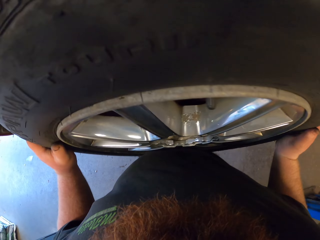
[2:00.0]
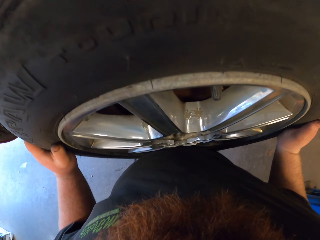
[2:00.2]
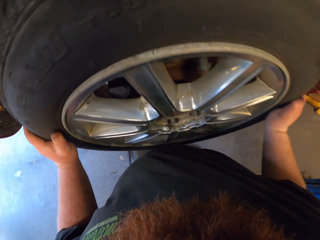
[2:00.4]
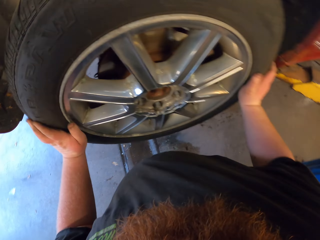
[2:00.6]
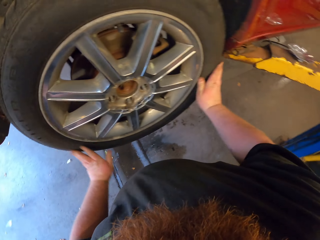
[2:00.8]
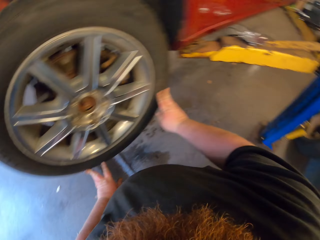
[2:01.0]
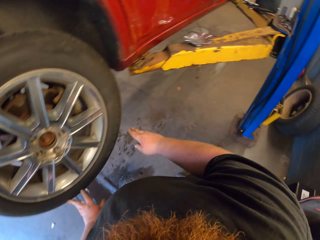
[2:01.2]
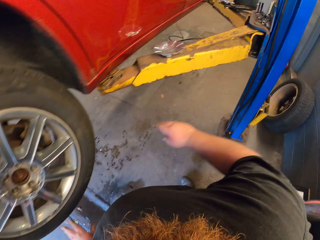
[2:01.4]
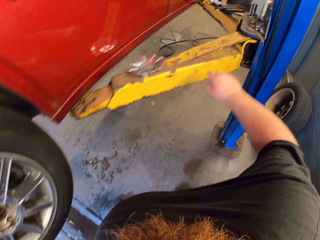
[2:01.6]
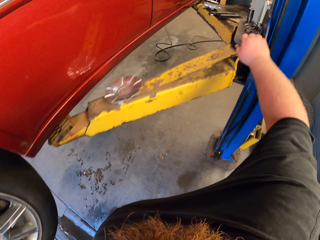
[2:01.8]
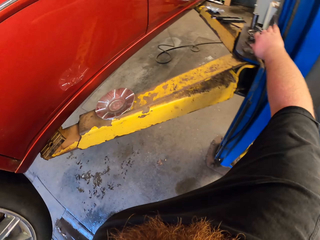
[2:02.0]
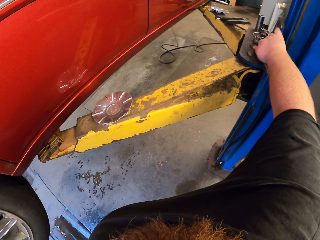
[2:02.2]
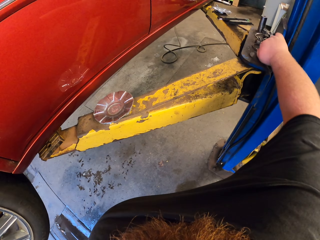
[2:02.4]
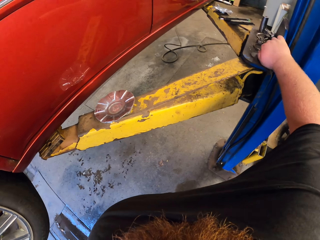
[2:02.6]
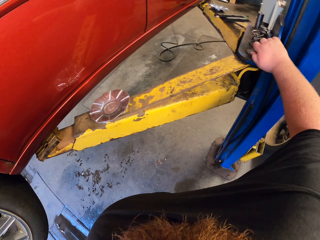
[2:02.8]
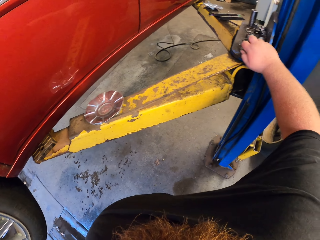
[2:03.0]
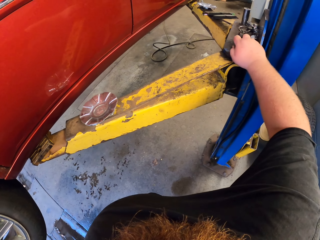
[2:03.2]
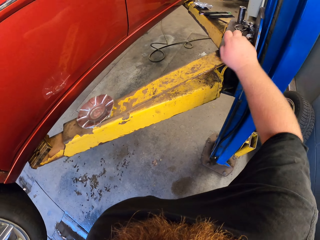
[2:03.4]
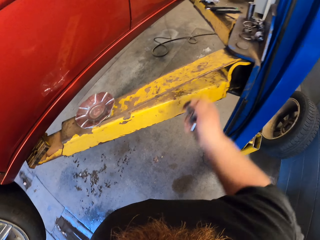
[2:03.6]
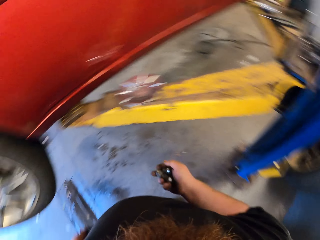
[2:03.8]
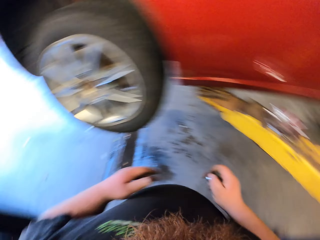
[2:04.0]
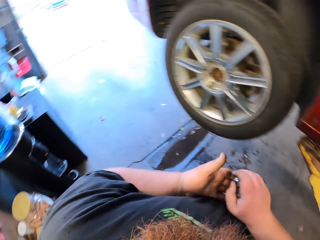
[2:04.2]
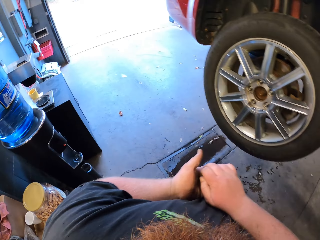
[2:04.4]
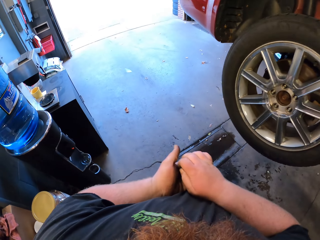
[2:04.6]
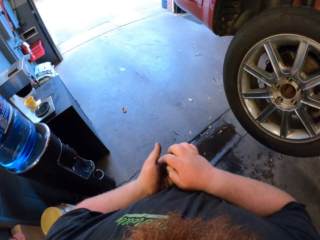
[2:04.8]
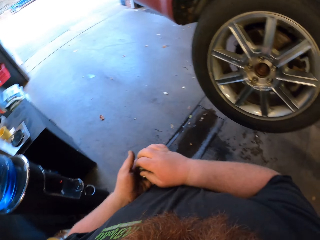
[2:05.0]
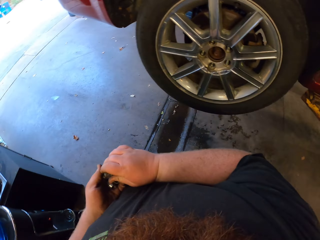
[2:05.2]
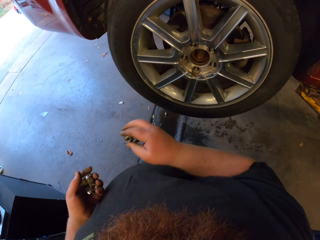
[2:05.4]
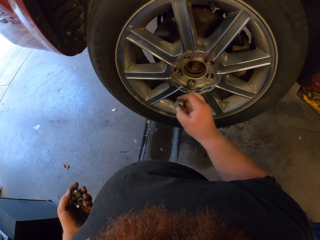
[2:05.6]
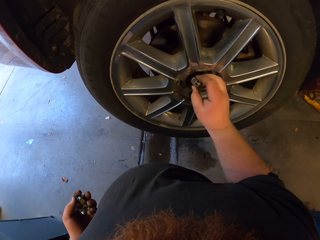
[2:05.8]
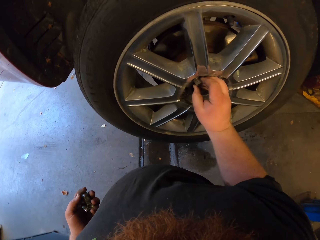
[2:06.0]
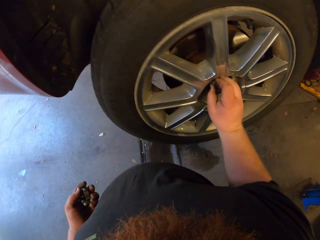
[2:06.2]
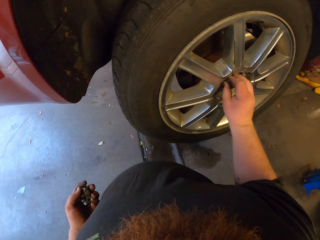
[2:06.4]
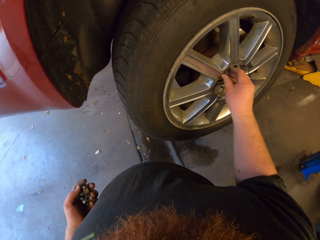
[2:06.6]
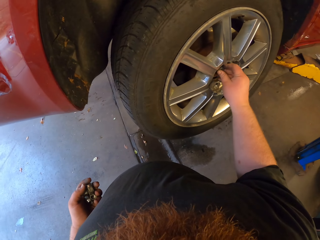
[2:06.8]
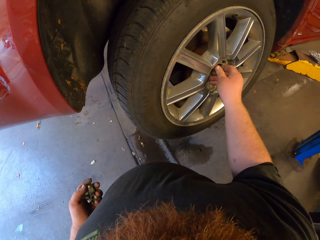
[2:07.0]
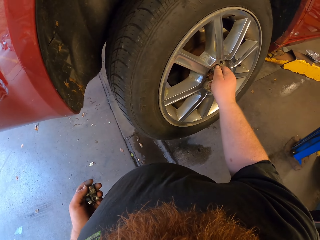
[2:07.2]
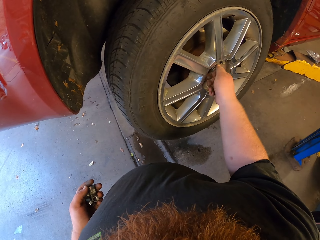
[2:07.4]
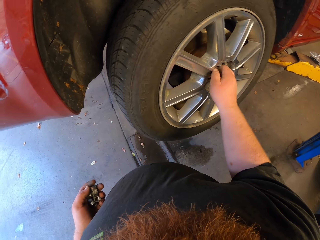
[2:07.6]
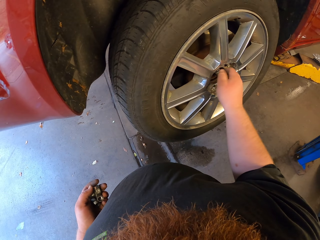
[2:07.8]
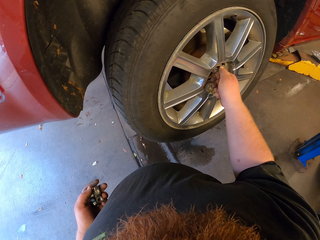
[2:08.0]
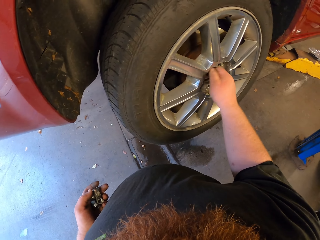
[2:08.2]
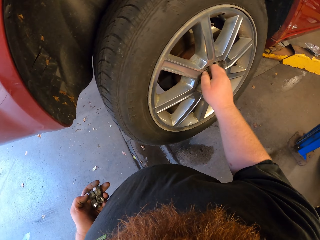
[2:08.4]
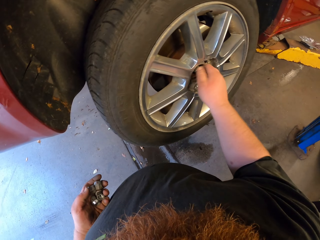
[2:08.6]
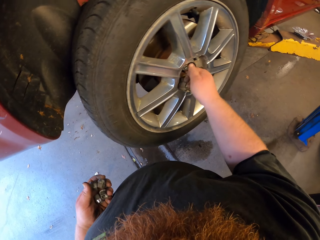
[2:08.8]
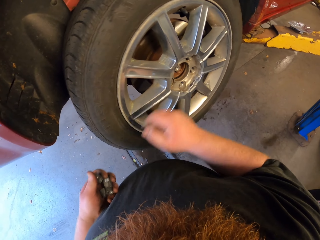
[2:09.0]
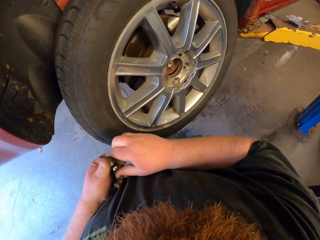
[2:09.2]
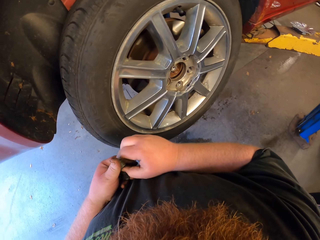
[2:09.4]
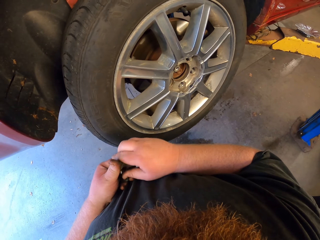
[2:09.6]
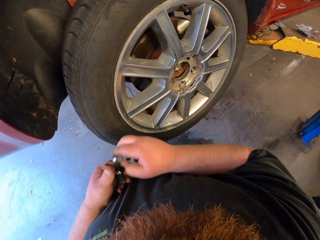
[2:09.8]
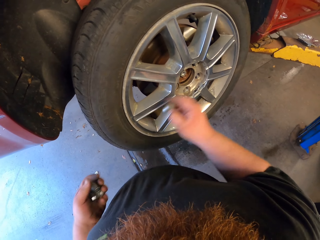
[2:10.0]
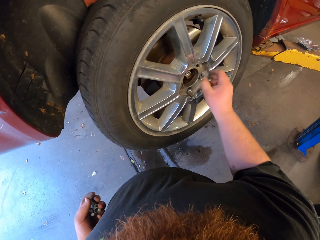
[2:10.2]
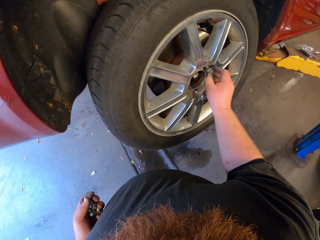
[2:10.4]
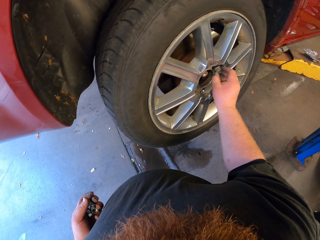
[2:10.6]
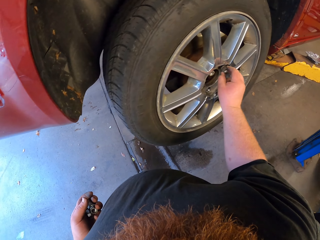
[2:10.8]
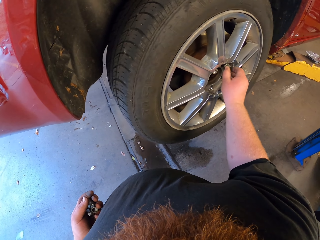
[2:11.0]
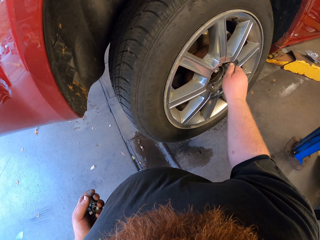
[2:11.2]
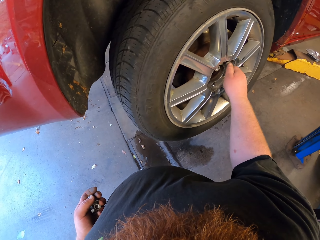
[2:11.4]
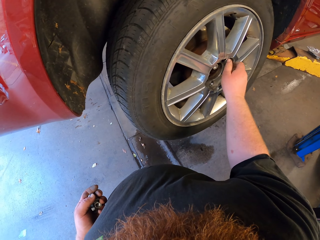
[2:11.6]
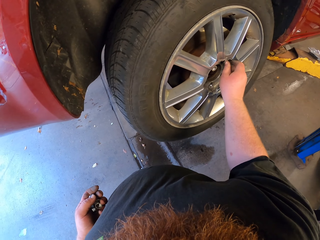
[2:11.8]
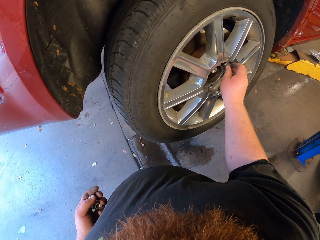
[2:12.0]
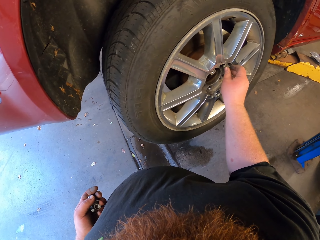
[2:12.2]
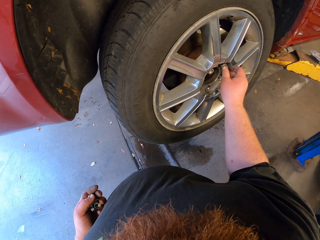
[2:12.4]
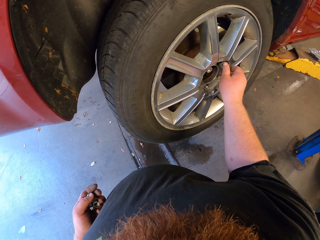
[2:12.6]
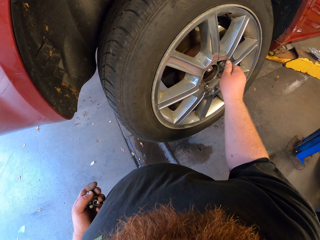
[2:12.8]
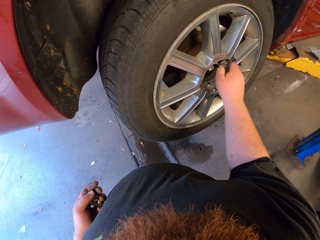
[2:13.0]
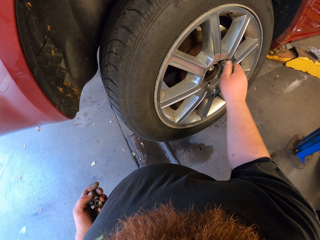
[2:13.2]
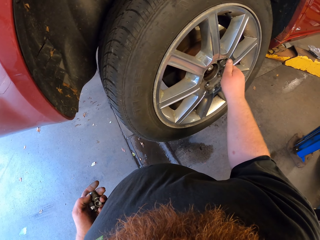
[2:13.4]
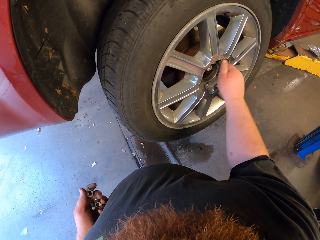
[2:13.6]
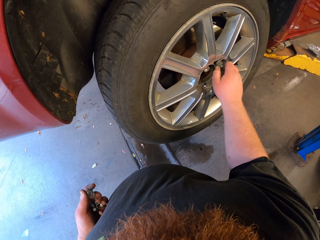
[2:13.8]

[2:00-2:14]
The camera wearer fixes the tire on the wheel hub. They pick up some nuts. They put the nut in the wheel hub. They pick up a nut. They put the nut in the wheel hub.

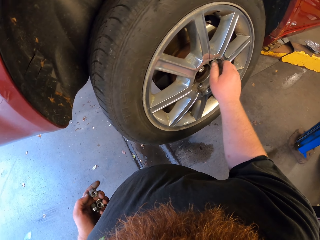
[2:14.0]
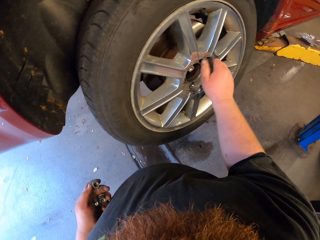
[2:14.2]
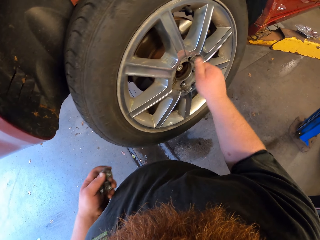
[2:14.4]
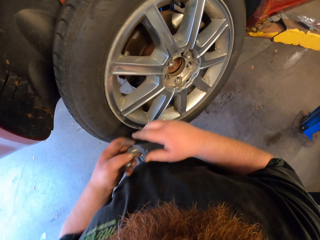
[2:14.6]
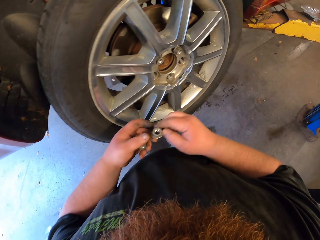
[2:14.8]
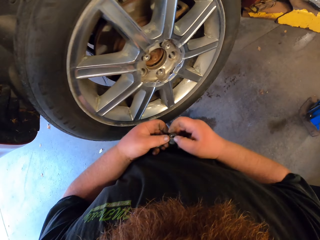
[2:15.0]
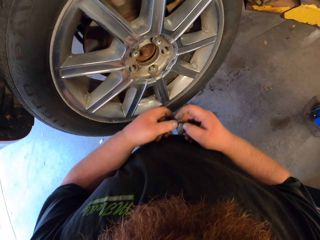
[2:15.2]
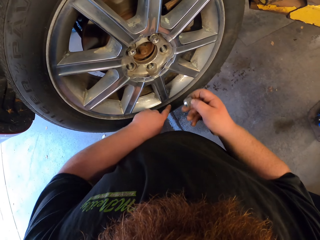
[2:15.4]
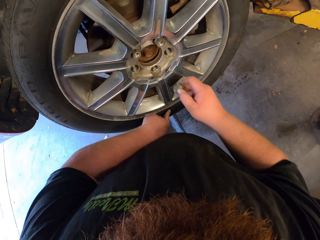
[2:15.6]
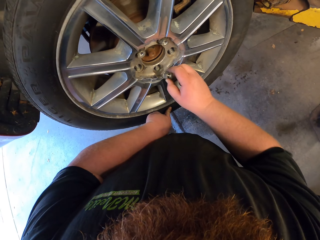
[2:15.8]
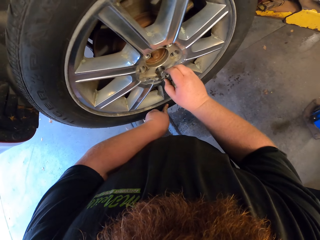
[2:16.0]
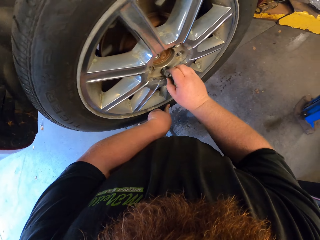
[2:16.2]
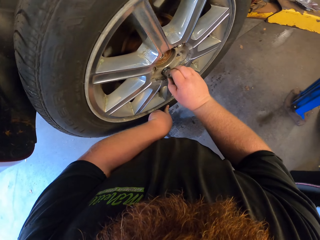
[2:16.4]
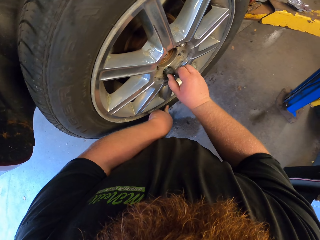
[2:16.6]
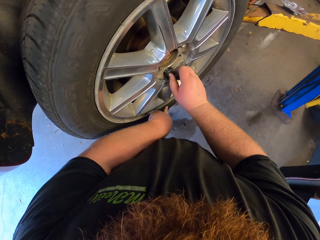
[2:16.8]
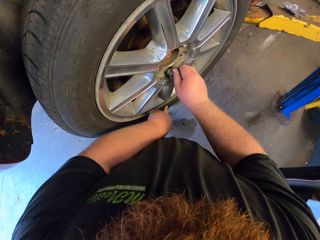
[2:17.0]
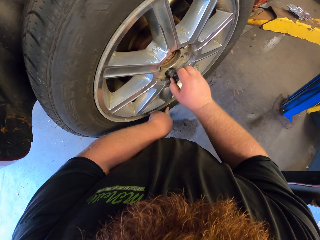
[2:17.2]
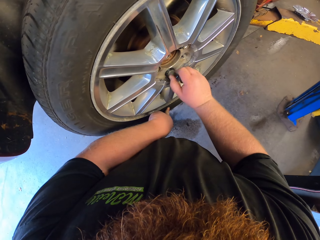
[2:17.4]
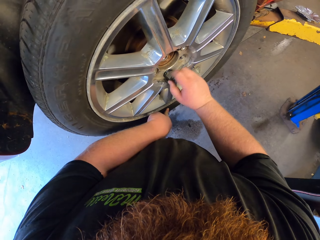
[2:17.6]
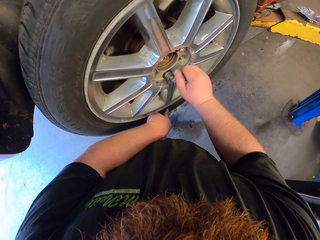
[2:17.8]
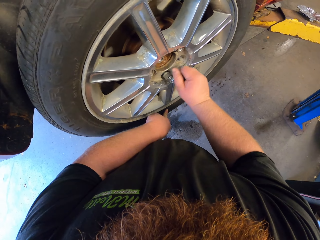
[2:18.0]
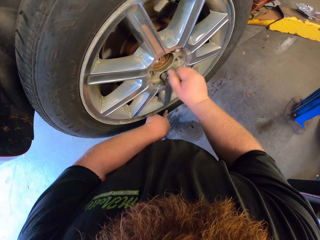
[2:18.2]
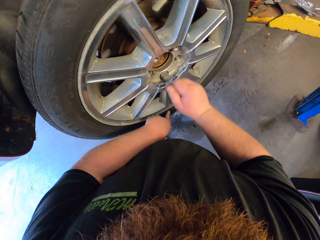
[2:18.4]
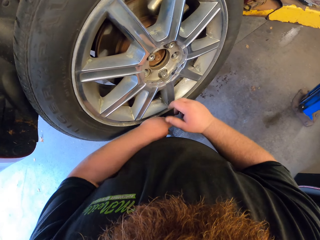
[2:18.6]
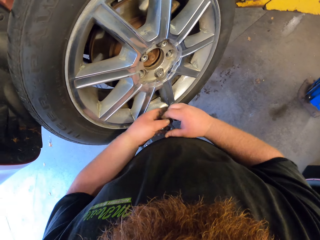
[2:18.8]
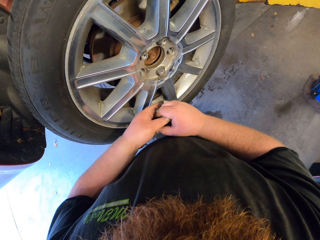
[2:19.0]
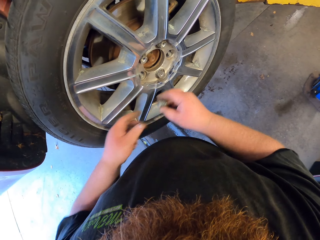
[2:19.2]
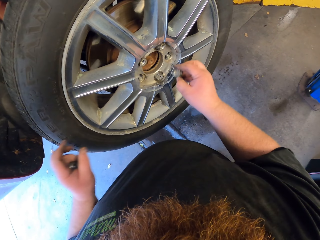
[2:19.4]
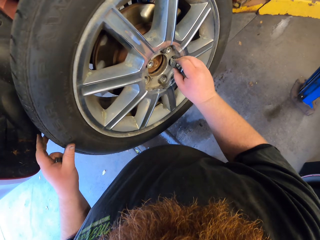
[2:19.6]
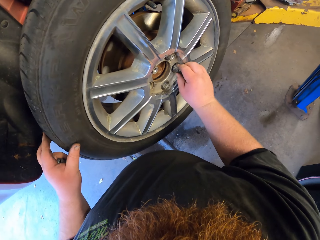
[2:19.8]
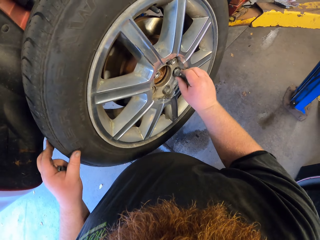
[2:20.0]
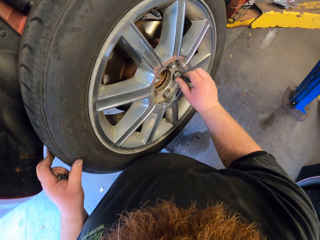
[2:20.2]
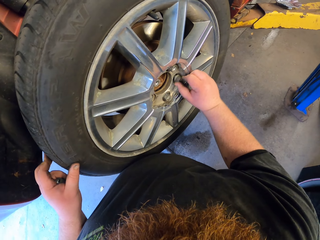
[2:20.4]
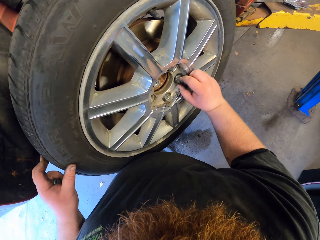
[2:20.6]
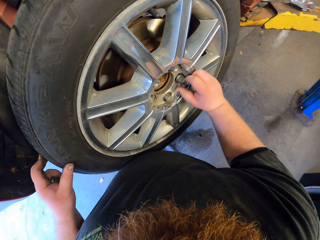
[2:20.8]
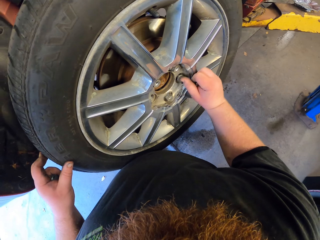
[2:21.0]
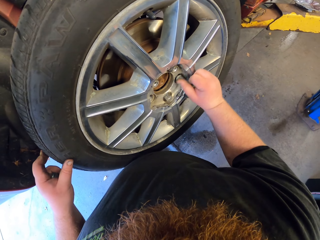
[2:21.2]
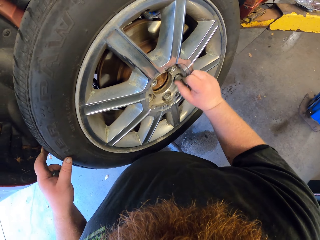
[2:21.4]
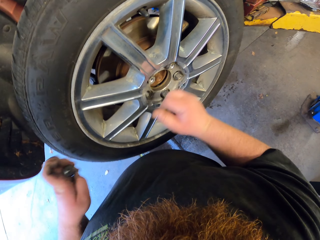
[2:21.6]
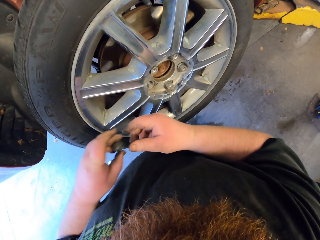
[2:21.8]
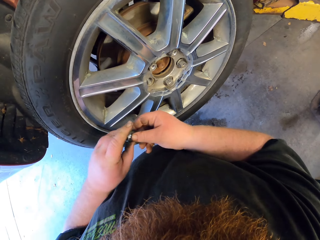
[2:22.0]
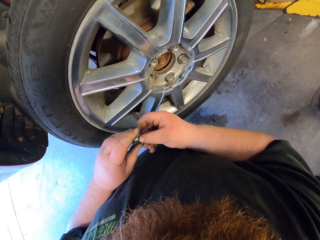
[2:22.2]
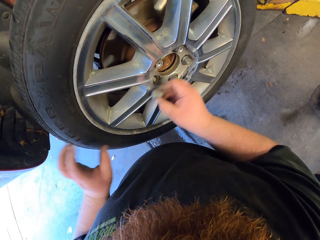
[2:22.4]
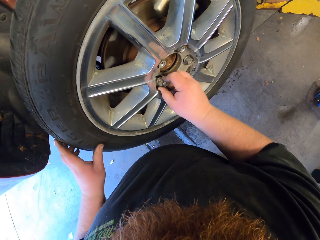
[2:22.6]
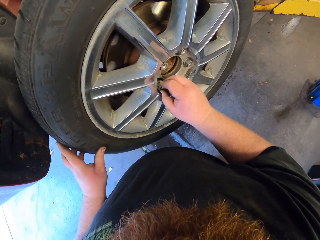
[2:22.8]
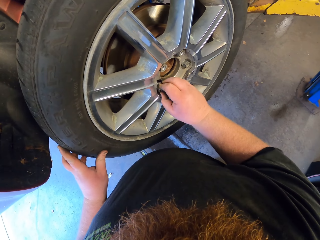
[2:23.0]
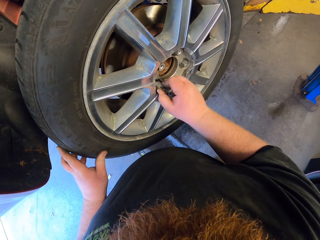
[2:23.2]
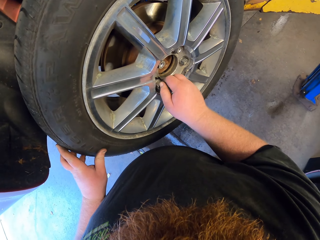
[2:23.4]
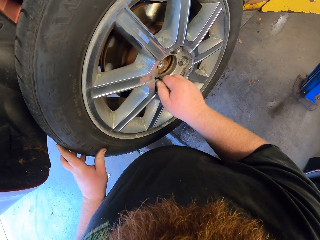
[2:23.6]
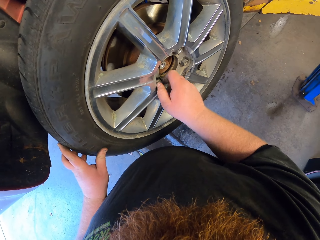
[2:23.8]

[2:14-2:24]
The camera wearer picks up a nut. They put the nut in the wheel hub. They pick up a nut. They put the nut in the wheel hub. They pick up a nut.
